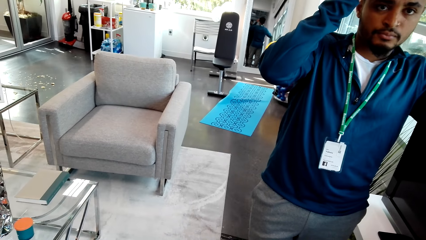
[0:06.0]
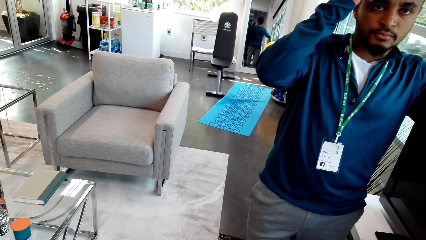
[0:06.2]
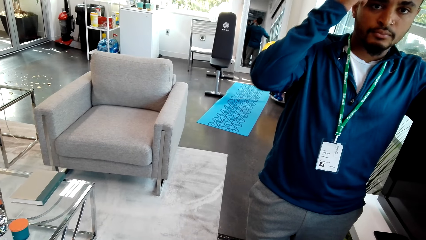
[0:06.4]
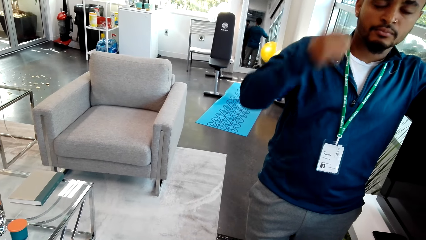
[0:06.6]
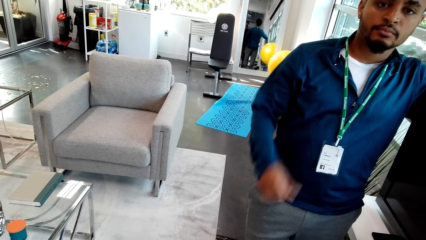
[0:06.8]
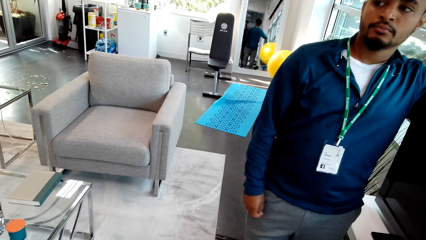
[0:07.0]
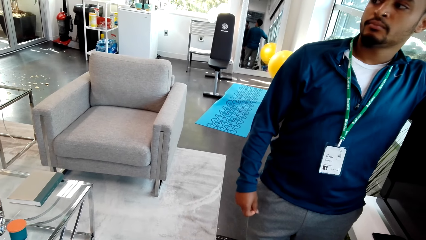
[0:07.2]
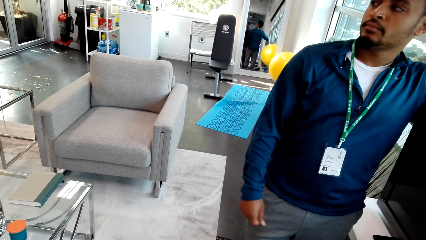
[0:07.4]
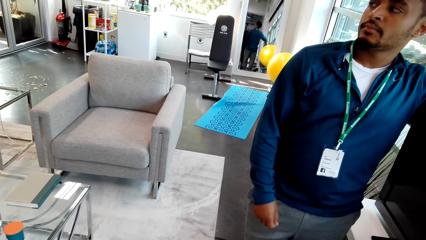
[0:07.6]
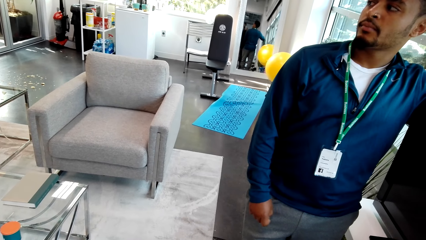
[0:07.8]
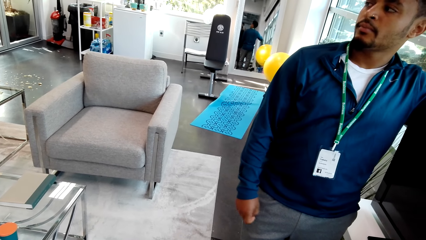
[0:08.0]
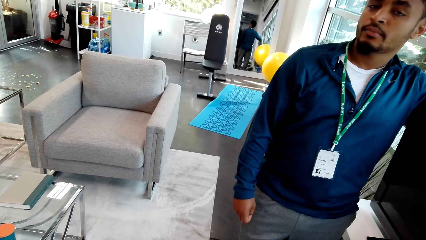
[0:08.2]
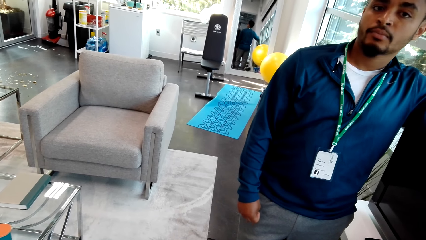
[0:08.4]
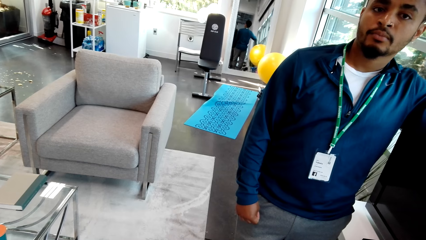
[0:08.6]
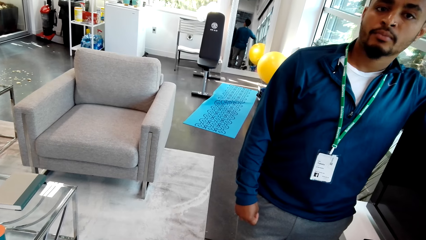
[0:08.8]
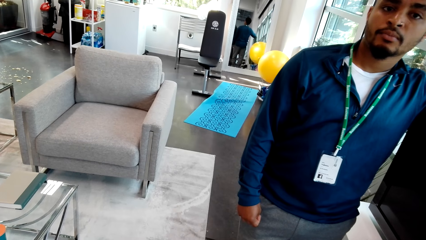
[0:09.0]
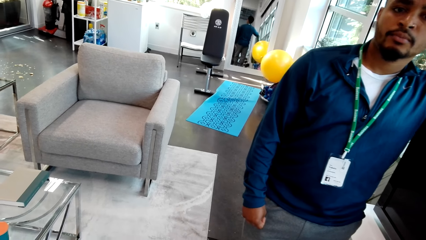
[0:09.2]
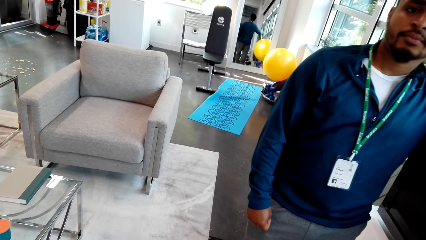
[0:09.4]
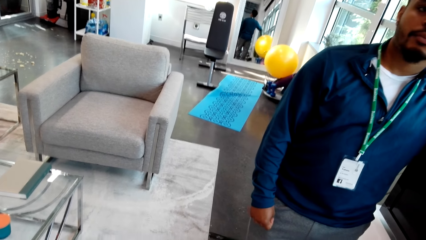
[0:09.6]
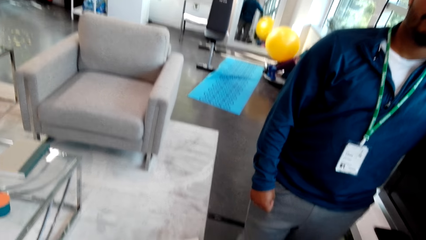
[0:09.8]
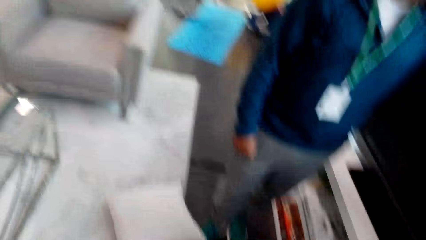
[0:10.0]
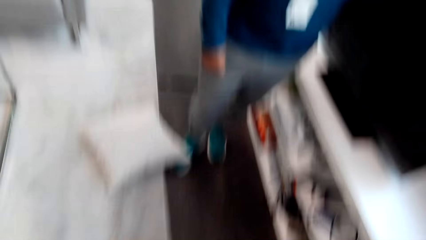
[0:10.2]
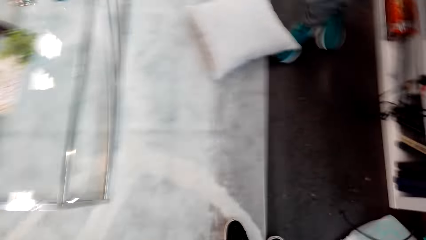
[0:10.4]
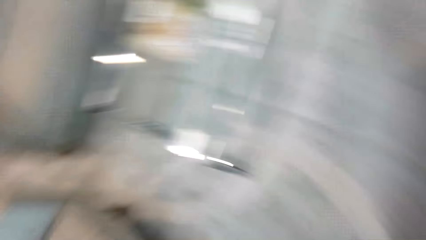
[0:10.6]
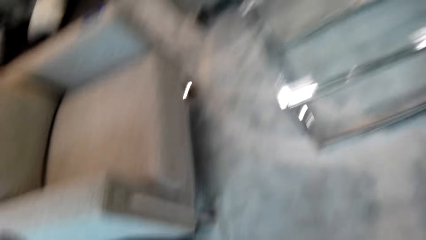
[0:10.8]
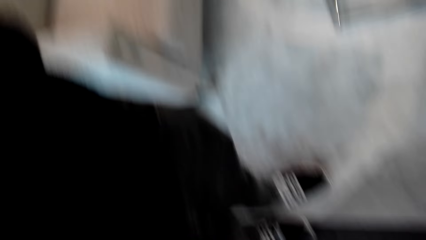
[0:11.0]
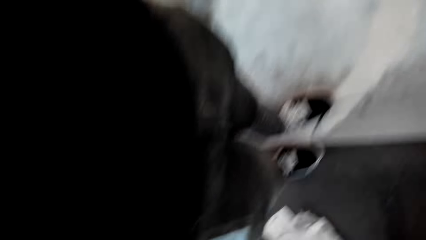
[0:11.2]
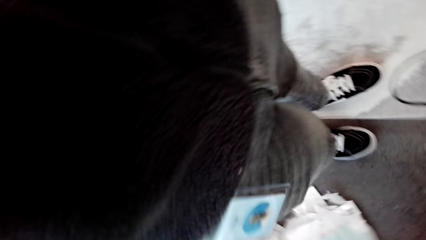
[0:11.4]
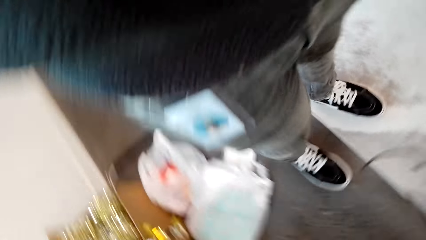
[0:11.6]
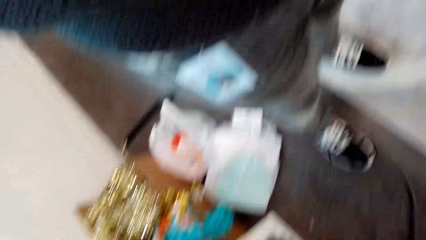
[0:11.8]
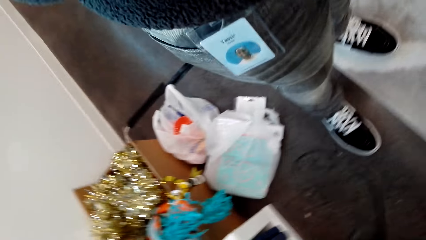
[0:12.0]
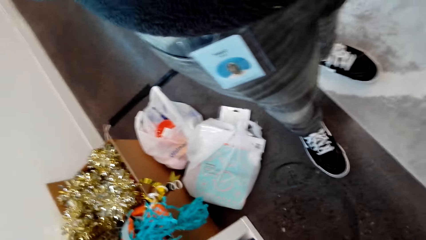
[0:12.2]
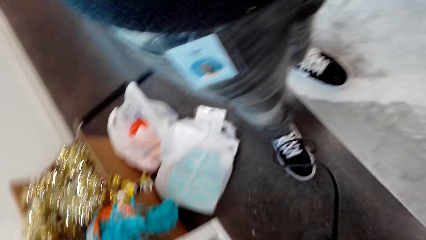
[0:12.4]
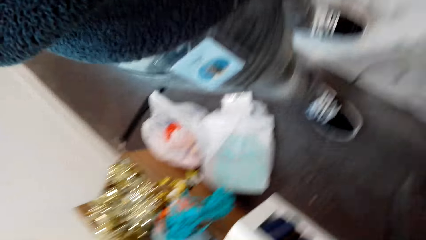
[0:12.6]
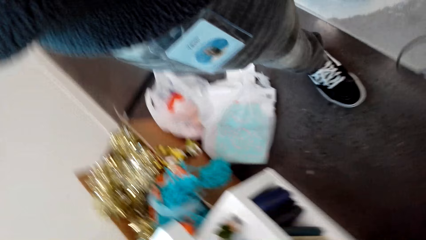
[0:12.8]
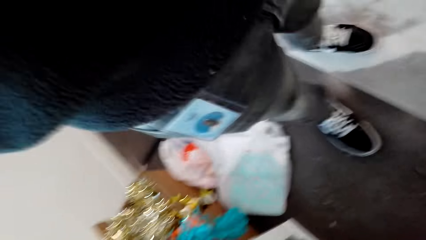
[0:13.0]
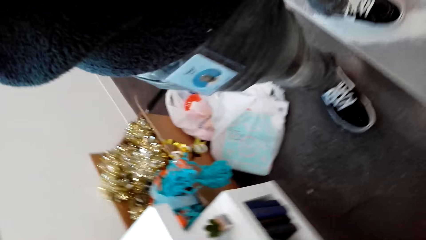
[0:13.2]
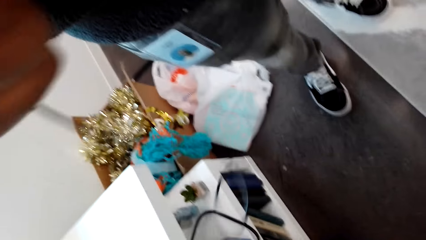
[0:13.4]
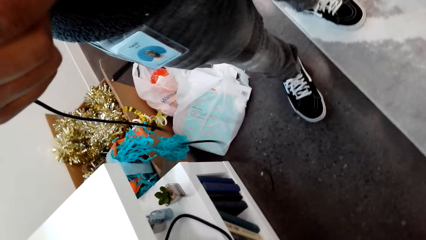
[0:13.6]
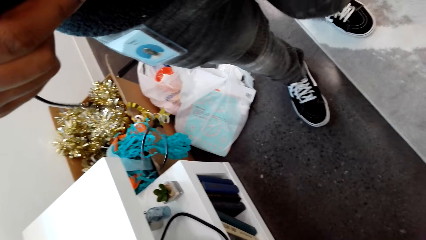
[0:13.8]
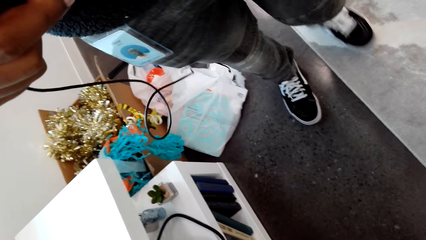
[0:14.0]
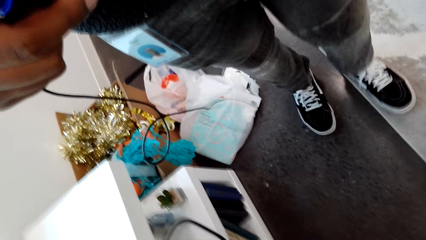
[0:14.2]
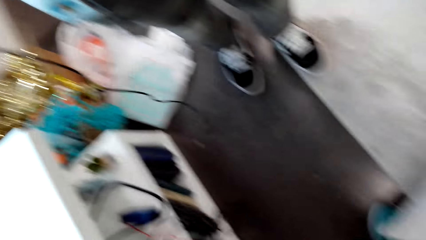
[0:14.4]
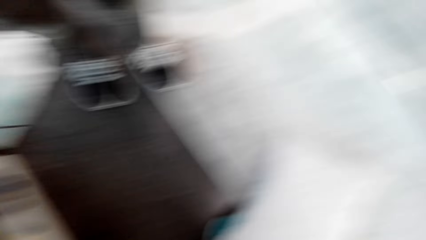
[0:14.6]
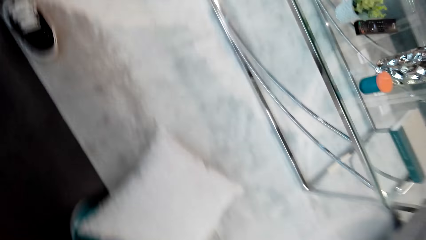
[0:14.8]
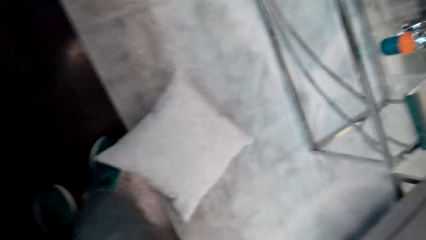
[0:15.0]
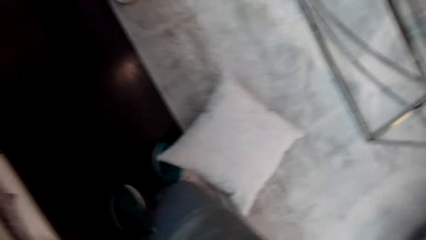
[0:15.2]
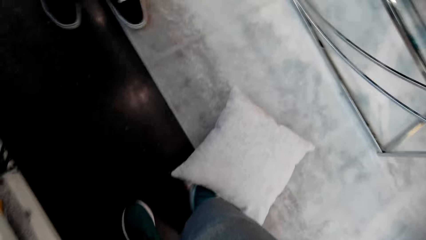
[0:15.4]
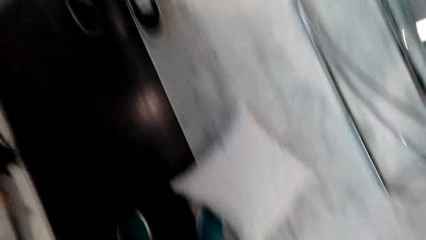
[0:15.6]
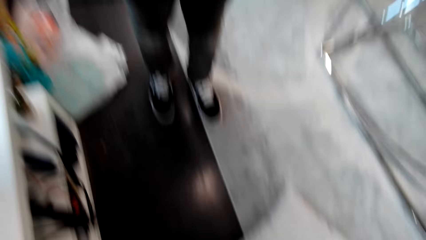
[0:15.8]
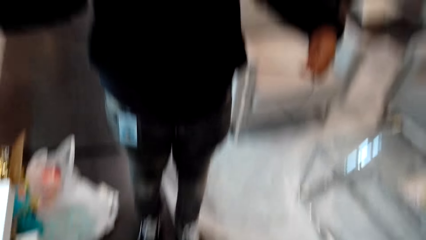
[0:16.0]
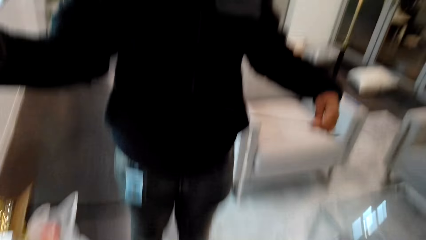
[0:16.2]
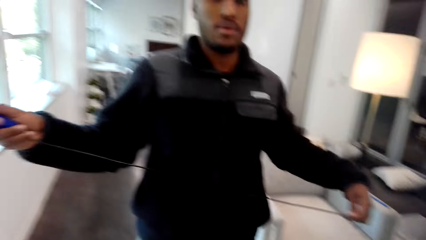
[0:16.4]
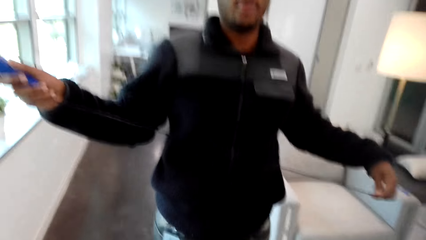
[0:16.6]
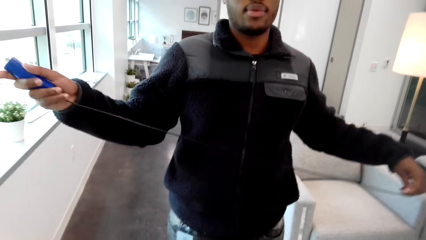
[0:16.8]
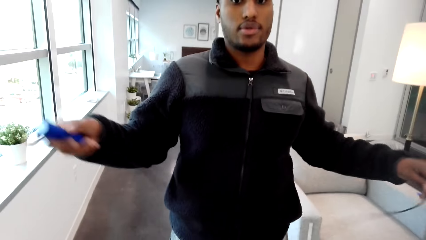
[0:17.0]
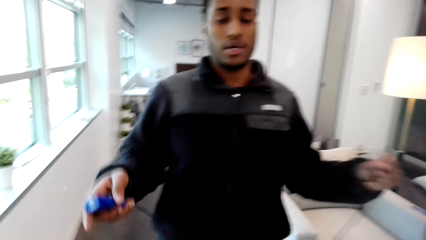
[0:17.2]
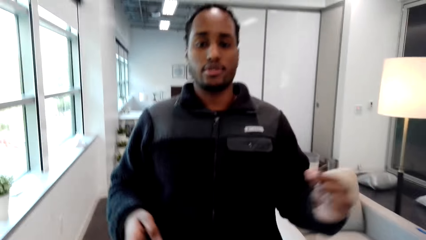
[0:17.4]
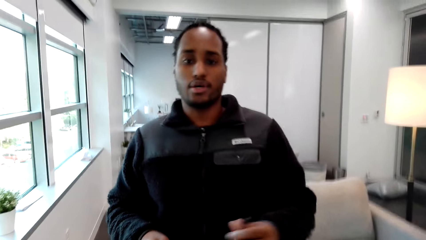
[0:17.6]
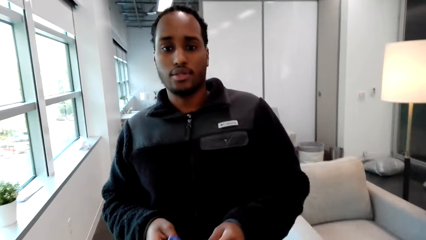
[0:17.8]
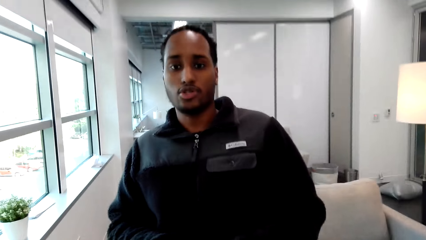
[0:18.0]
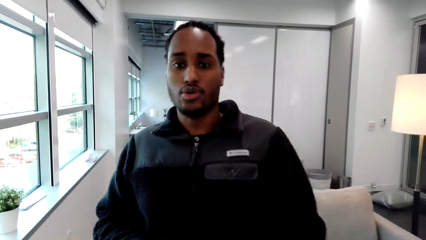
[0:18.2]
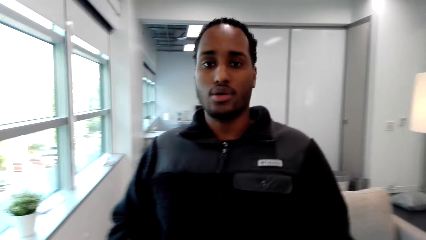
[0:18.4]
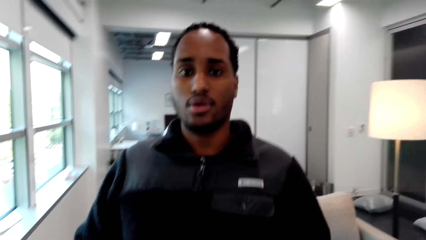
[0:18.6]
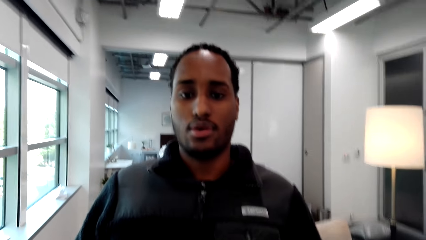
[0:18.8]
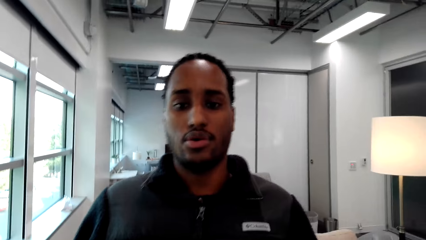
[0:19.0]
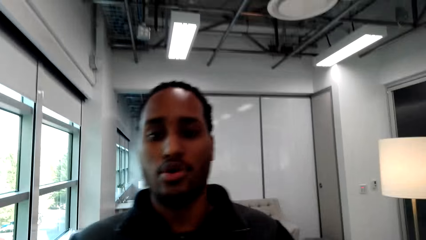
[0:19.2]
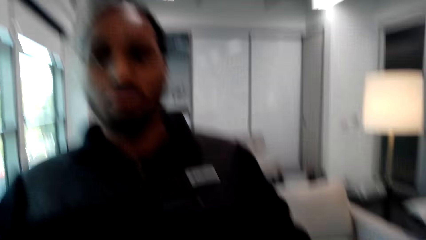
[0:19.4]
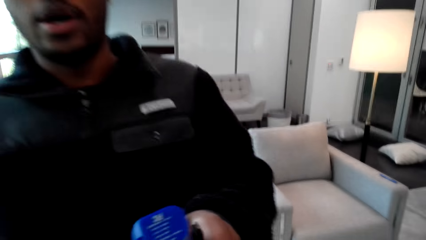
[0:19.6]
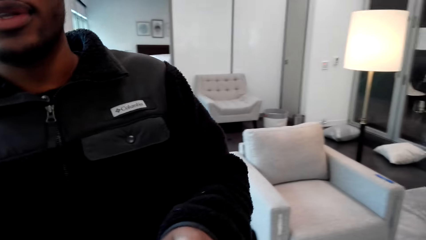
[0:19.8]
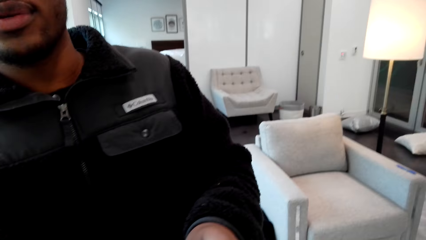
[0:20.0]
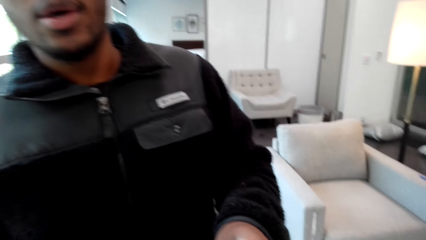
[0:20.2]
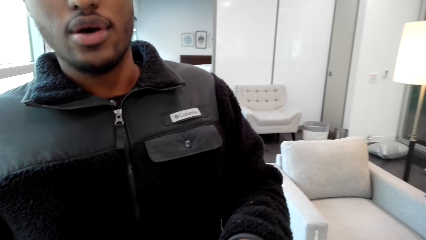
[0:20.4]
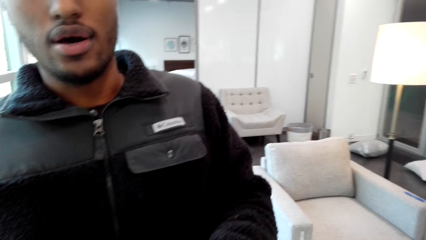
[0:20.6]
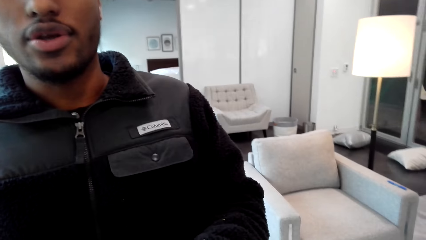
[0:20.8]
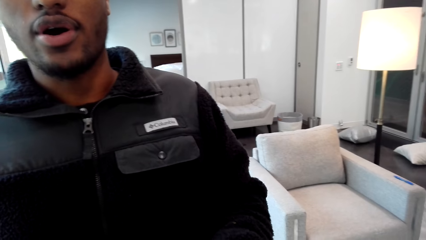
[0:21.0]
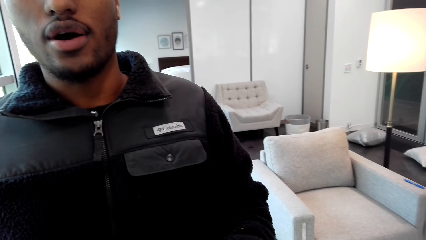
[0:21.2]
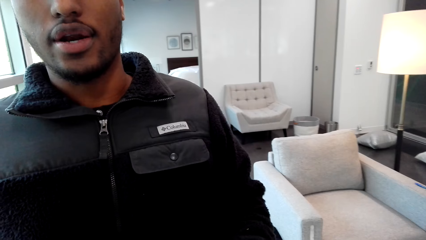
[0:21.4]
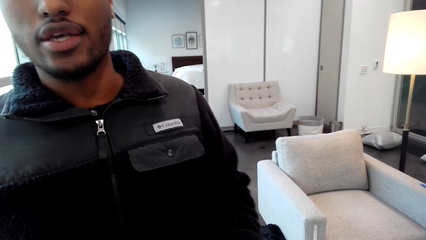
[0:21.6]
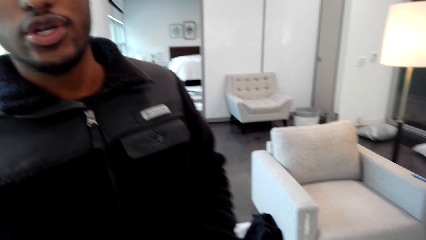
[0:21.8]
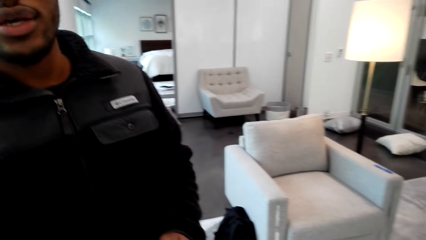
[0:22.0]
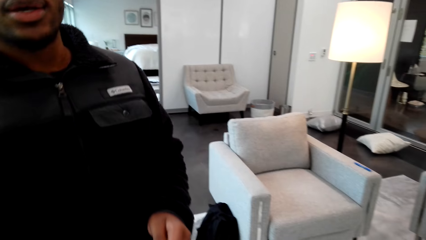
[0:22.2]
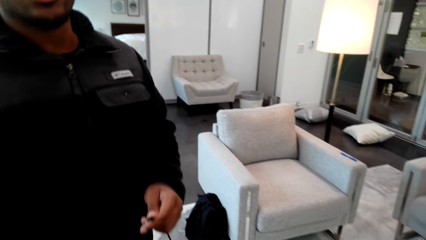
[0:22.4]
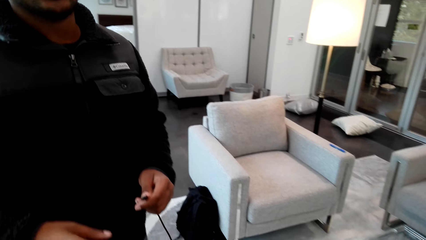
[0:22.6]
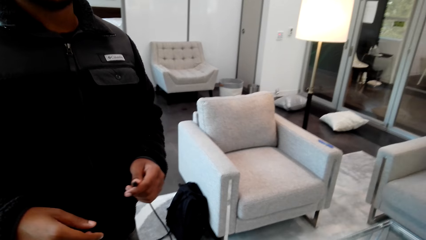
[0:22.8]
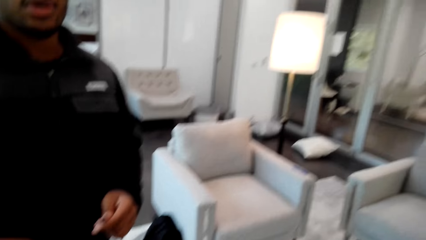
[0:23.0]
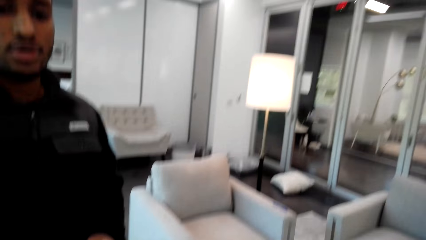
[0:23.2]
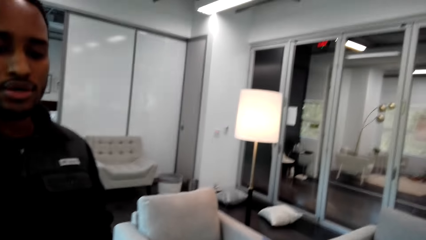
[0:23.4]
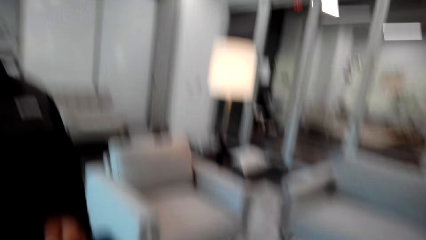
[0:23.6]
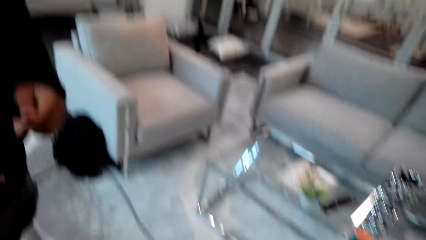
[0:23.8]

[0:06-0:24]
The camera wearer looks at a person. They turn around. They hold a wire cable. A man stretches the wire cable. The man holds something. The man walks towards the camera wearer. The man gives something to the camera wearer.
